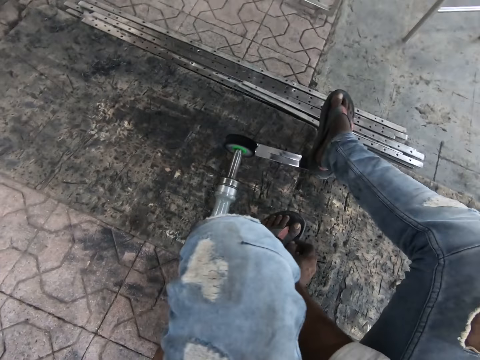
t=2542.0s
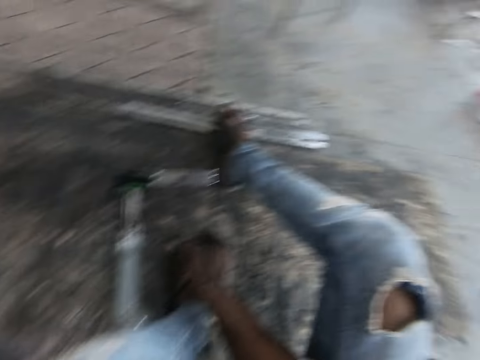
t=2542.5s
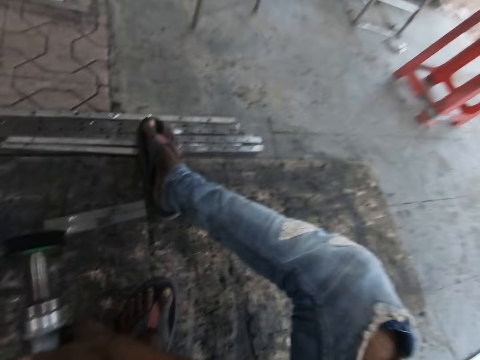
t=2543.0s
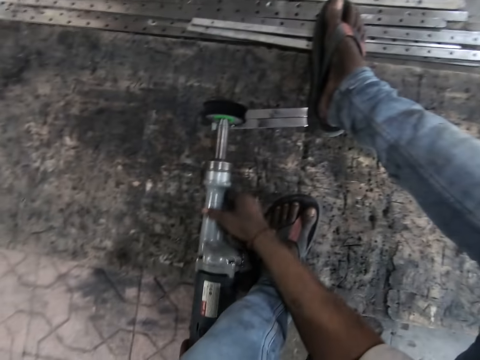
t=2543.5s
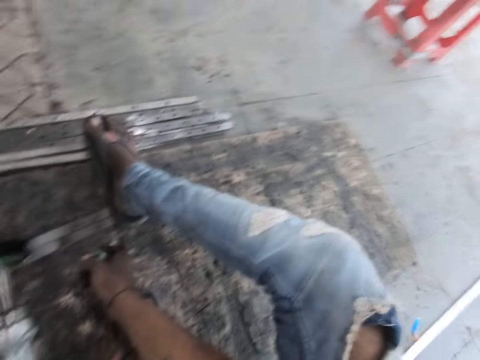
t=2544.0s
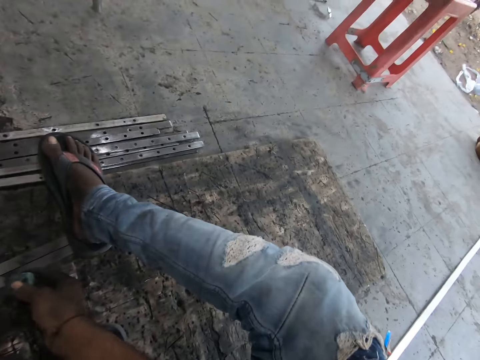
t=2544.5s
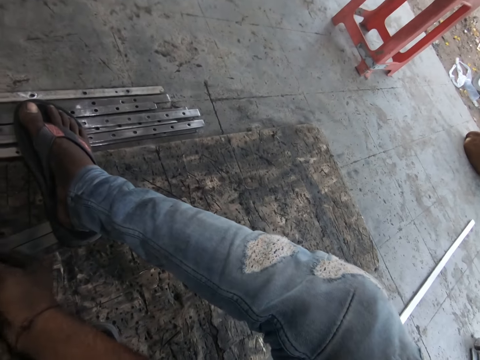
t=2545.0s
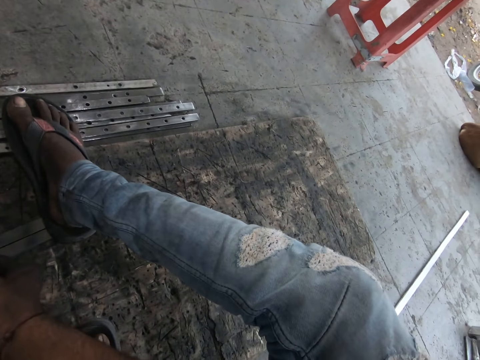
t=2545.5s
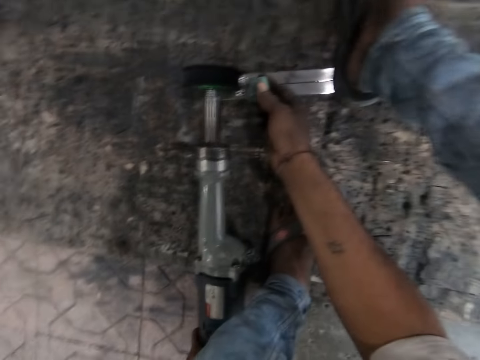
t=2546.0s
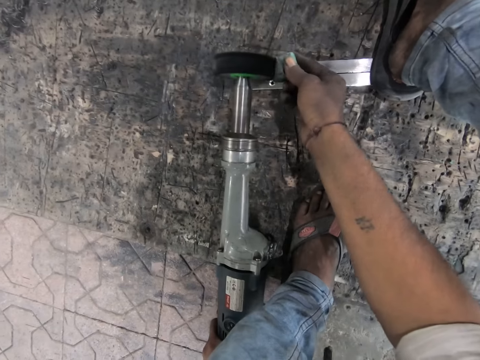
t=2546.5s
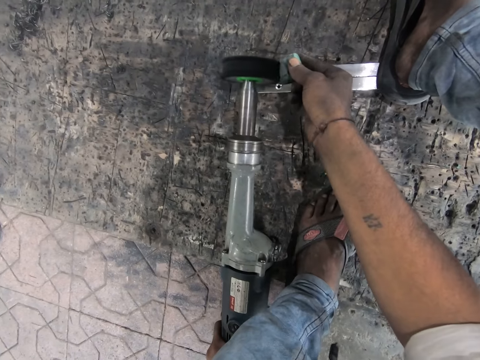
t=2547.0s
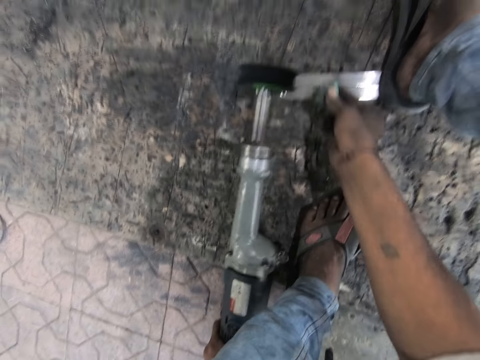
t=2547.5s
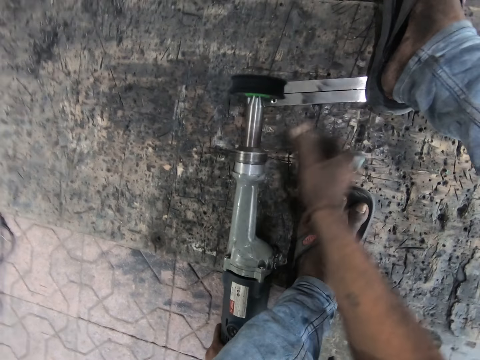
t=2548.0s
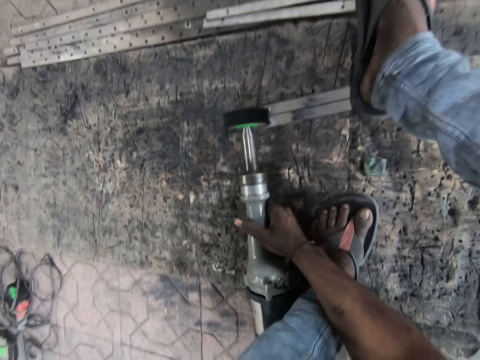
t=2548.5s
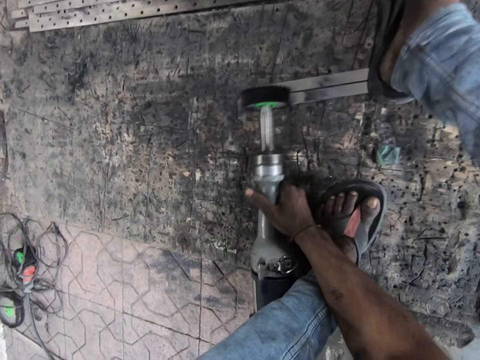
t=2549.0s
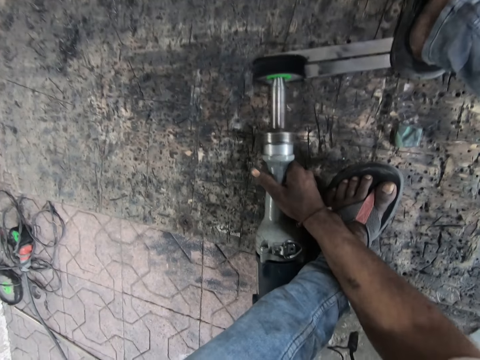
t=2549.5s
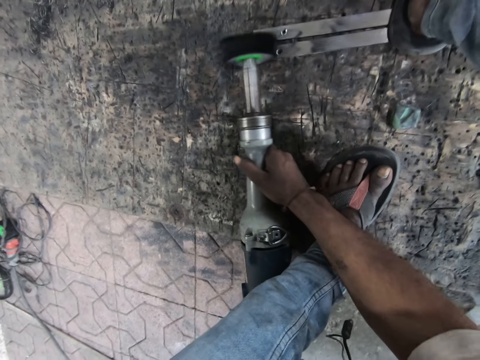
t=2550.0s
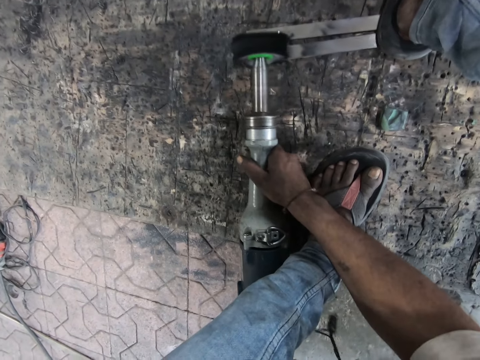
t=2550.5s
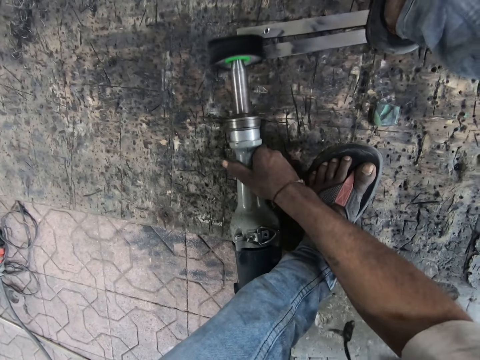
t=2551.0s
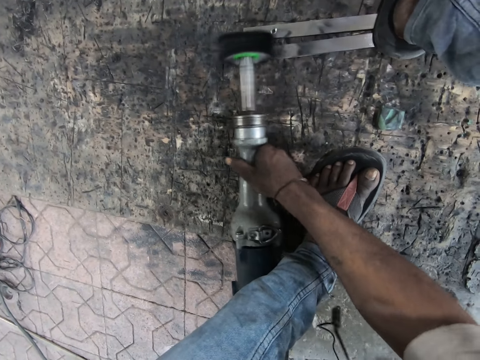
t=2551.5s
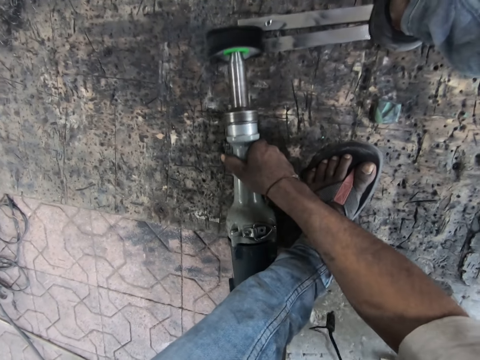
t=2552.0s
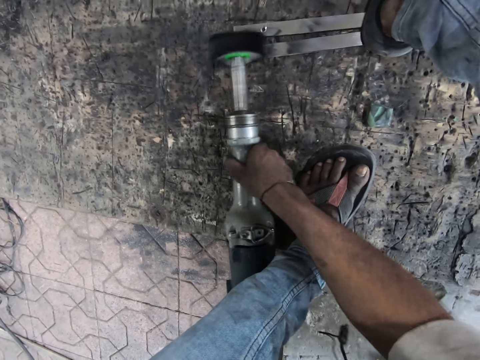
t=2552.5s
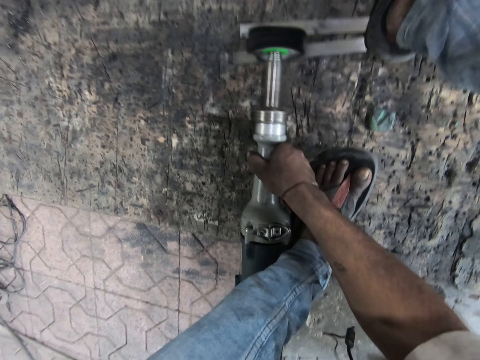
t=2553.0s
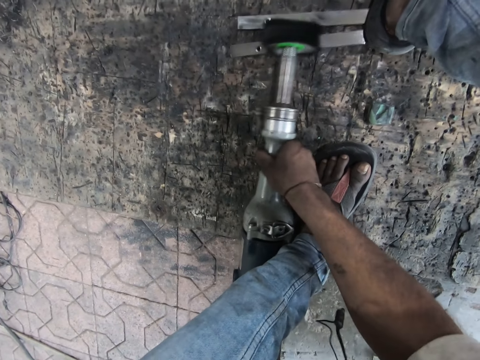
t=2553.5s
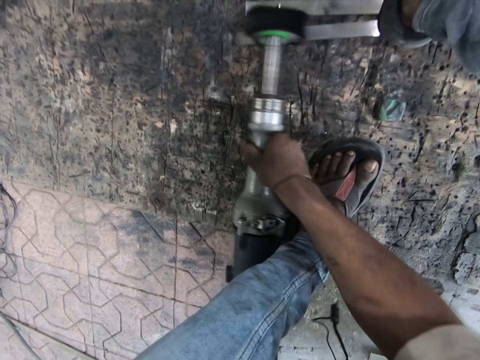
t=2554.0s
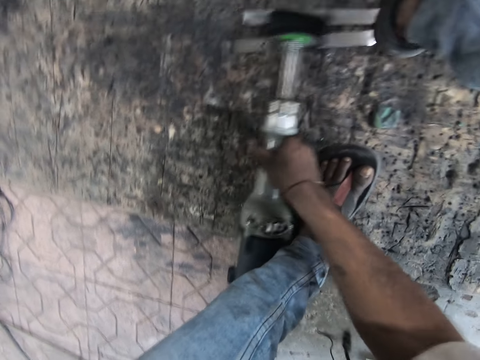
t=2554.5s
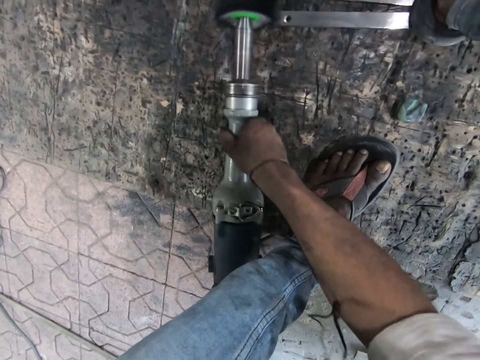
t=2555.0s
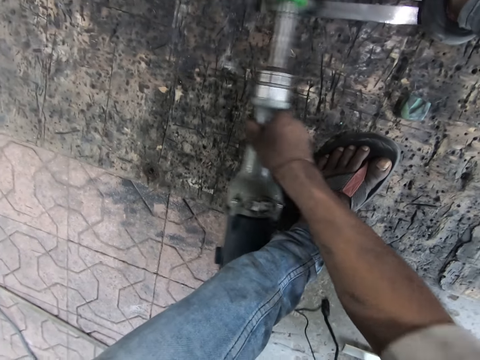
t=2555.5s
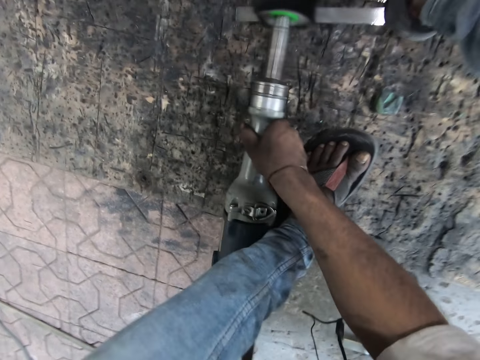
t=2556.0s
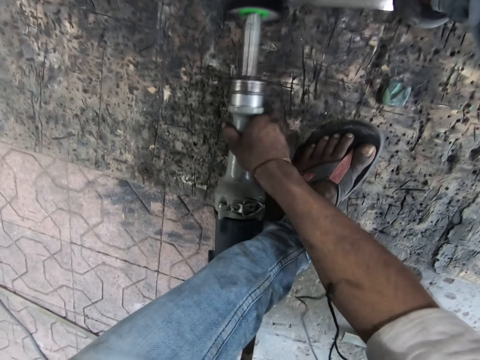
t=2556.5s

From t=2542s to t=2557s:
The camera wearer positions his right foot on the metals. He holds the rotary tool. He picks up something. He places the rock beside the straight grinder disc. He drops the rock on the ground. He holds the rotary tool. He polishes the metals on the ground with the straight grinder.

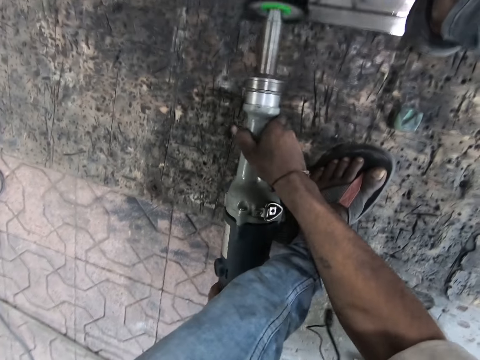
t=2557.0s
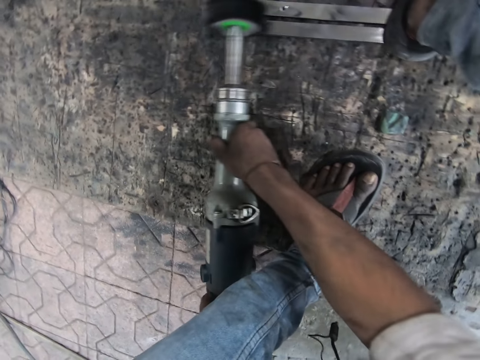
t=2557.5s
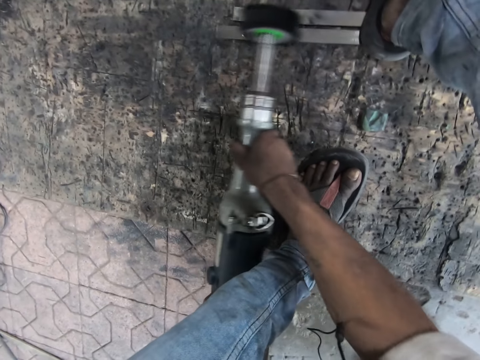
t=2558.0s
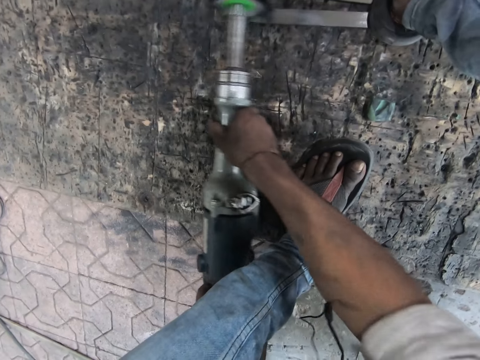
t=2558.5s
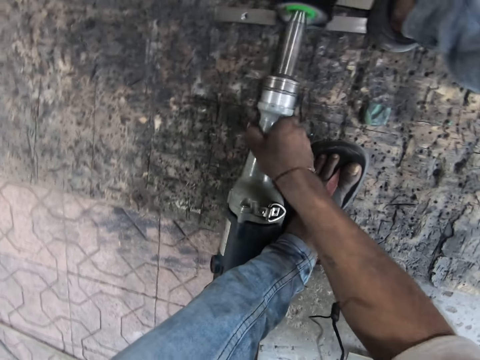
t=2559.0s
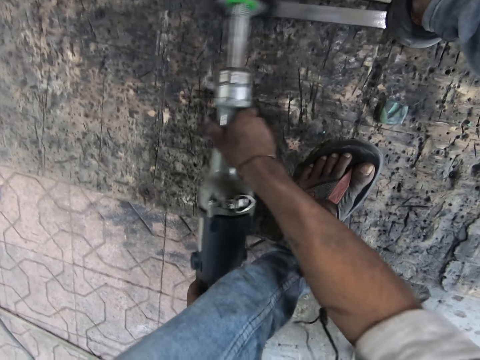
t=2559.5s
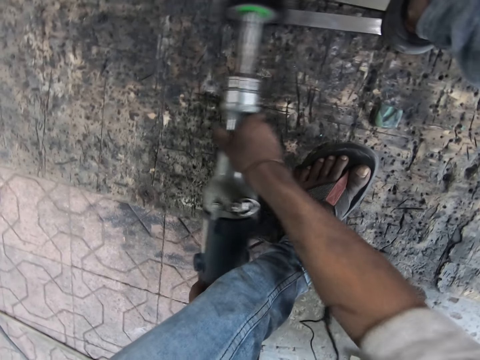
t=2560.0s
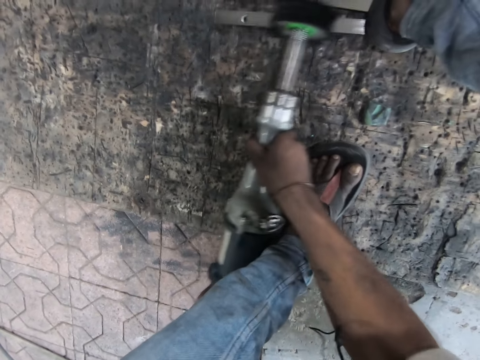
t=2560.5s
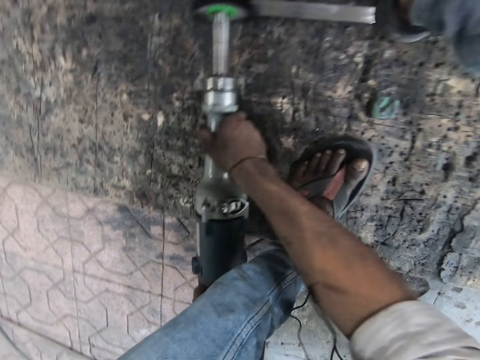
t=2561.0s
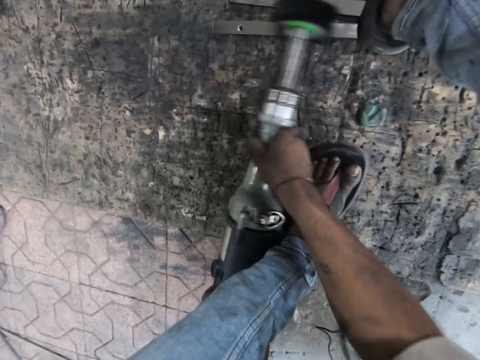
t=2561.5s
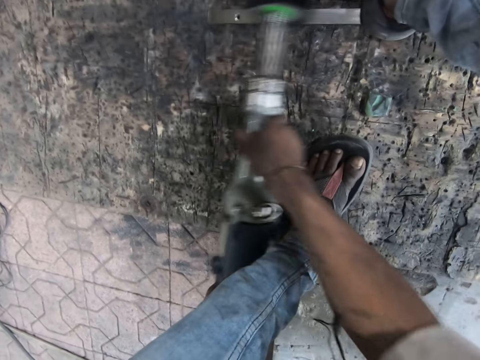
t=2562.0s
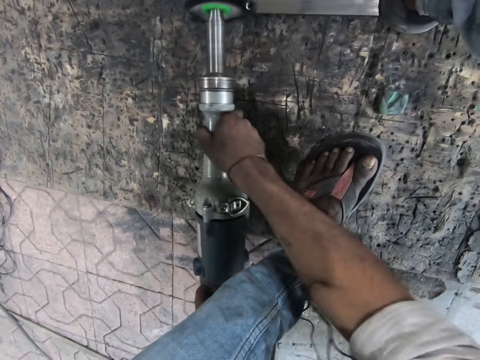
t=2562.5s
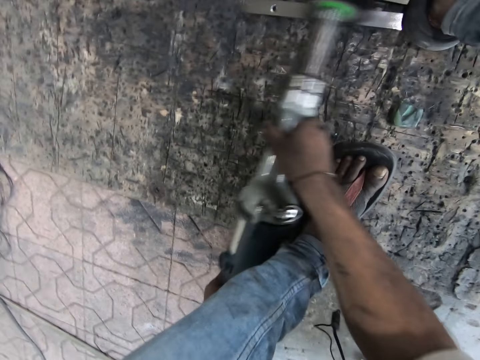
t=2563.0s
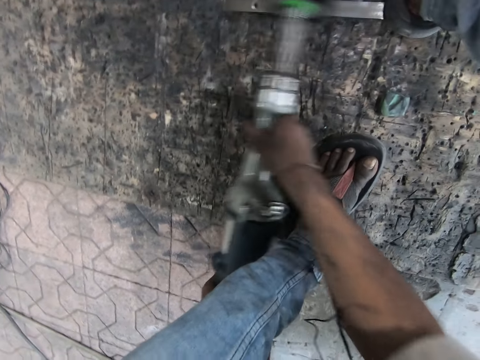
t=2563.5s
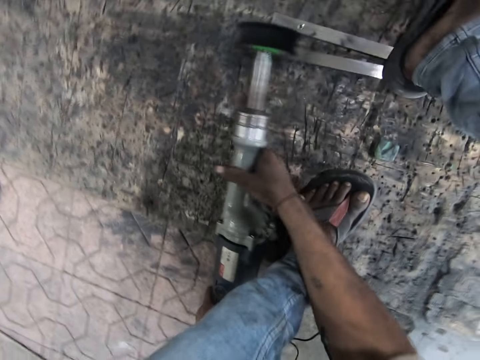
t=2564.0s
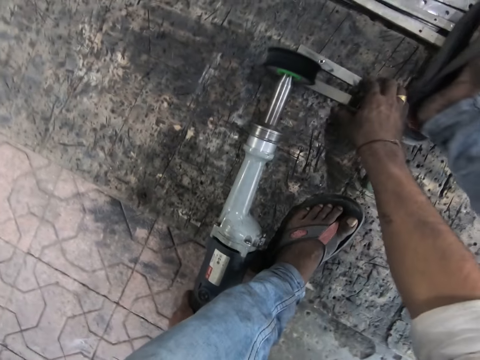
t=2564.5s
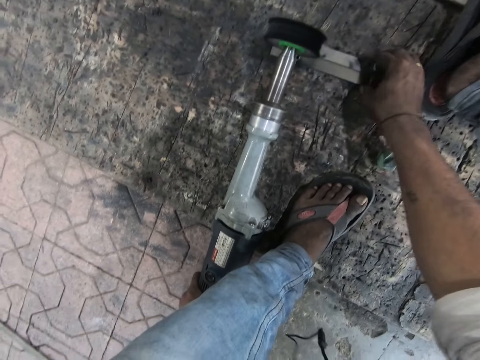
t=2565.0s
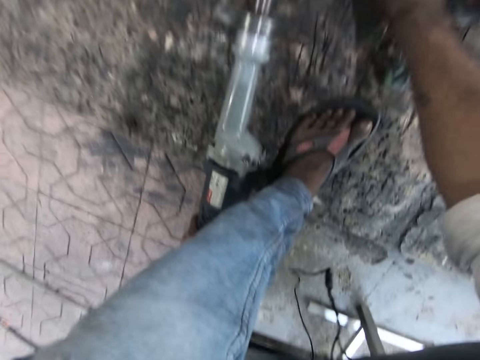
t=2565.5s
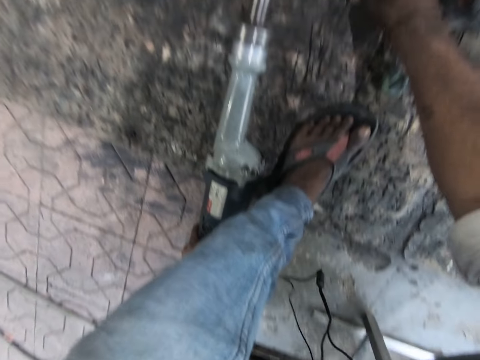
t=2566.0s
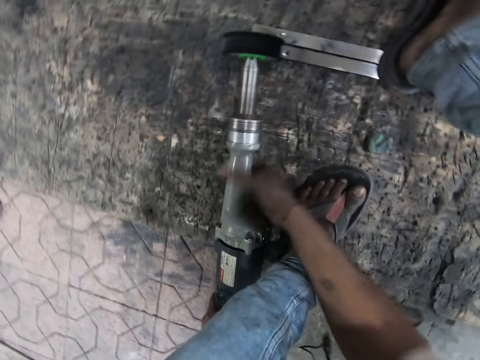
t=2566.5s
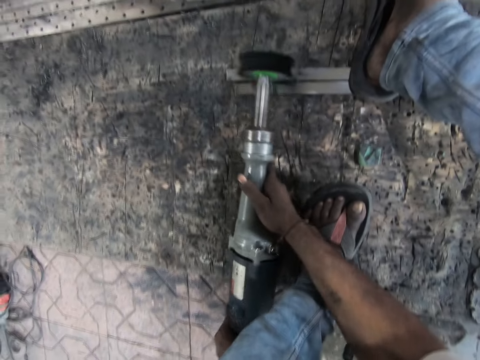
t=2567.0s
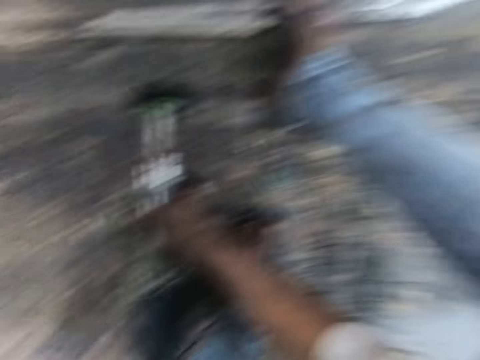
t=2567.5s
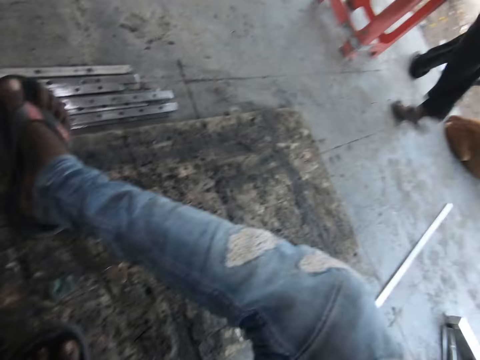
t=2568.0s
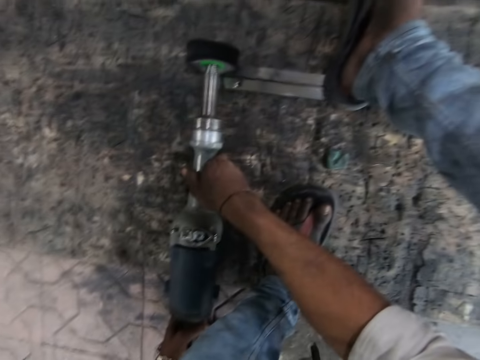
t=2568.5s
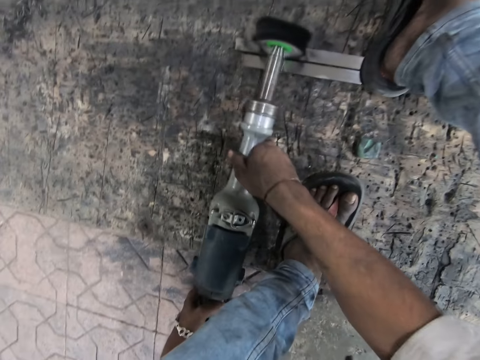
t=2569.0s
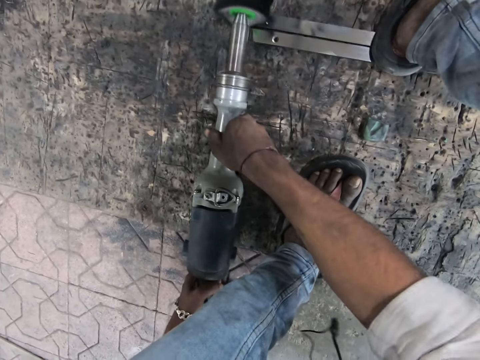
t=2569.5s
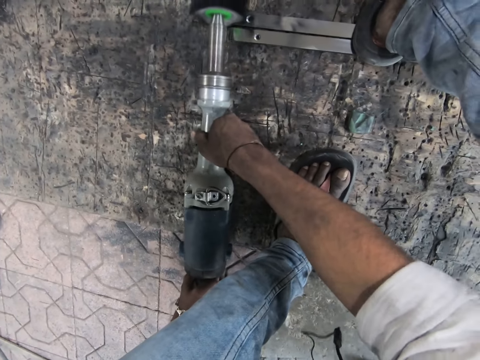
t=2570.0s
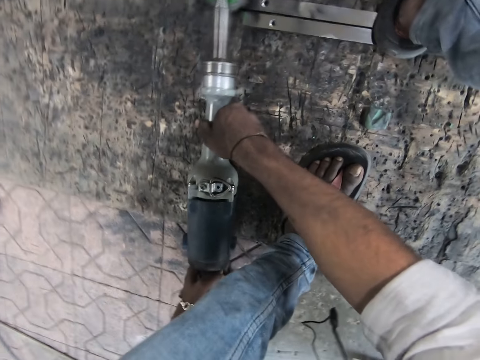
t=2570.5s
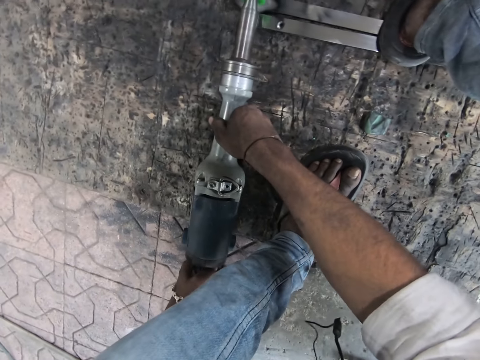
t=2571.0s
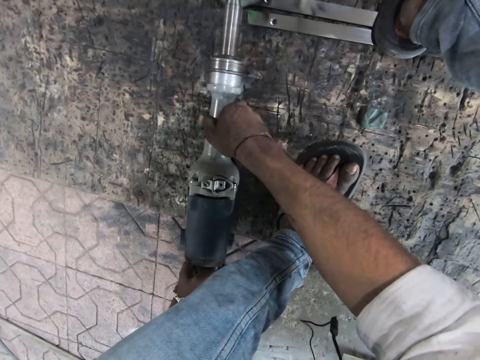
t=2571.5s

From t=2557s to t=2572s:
The camera wearer lets go of the rotary tool. He steps off the pieces of metal. He adjusts the metals with his right hand. He steps on the pieces of metal and holds the rotary tool. A person walks past the camera wearer. The camera wearer polishes the metals on the ground with the straight grinder.
